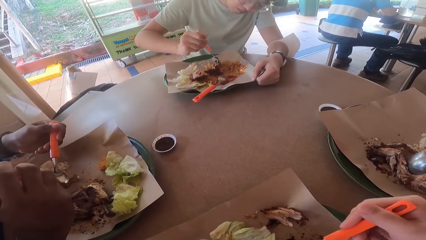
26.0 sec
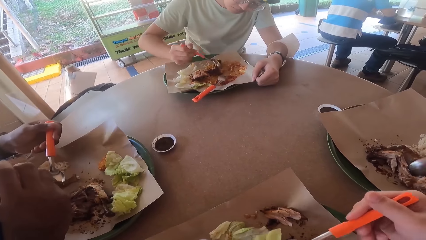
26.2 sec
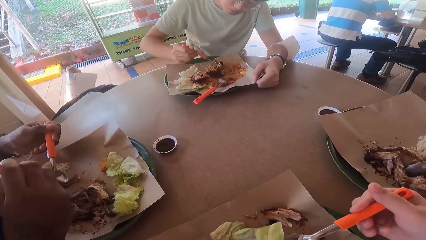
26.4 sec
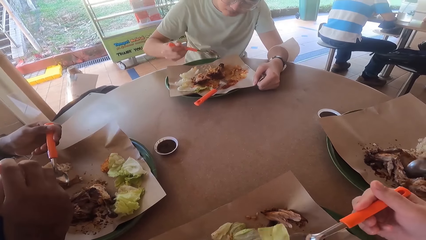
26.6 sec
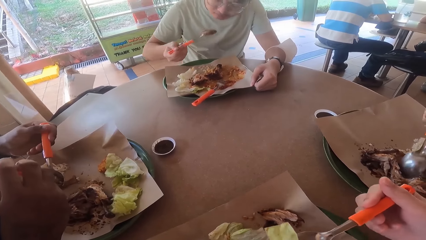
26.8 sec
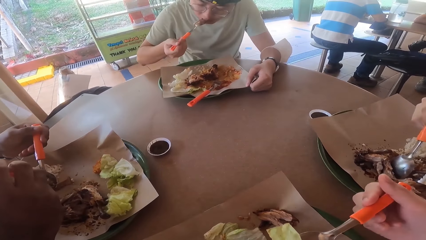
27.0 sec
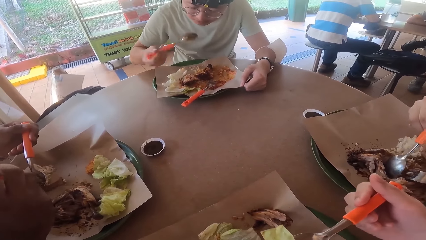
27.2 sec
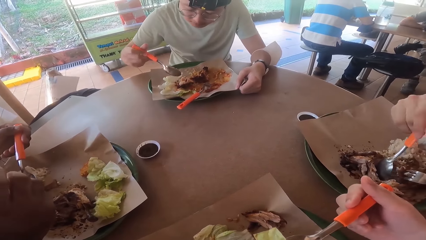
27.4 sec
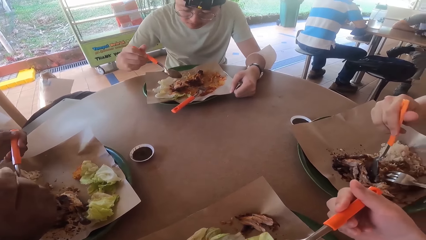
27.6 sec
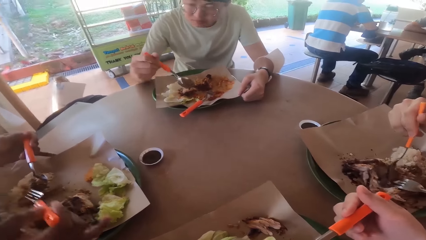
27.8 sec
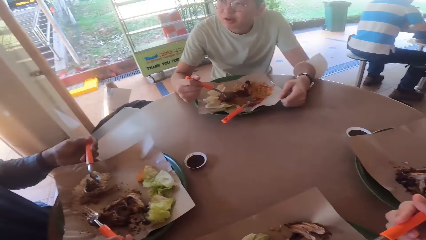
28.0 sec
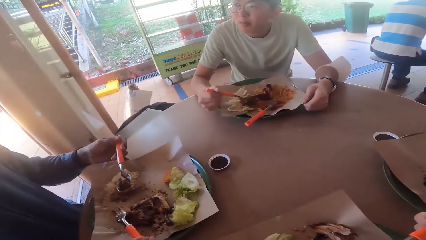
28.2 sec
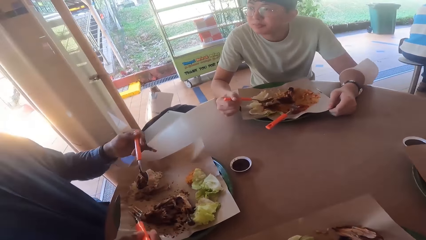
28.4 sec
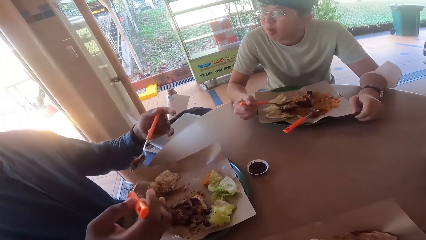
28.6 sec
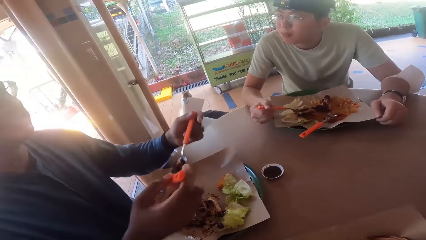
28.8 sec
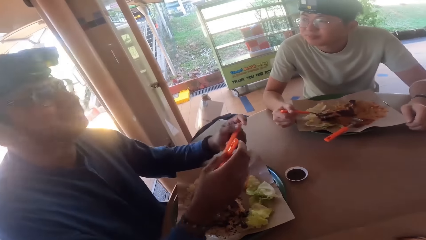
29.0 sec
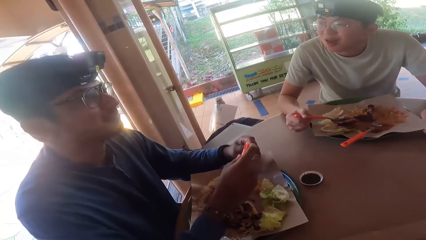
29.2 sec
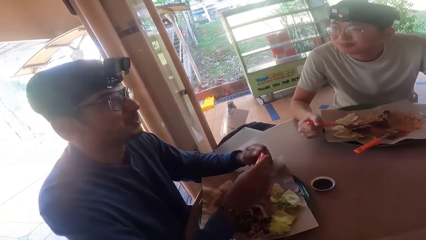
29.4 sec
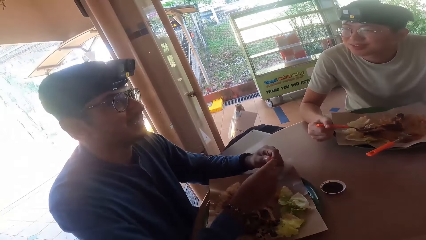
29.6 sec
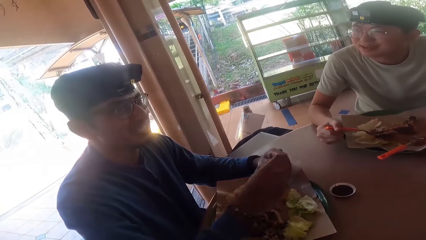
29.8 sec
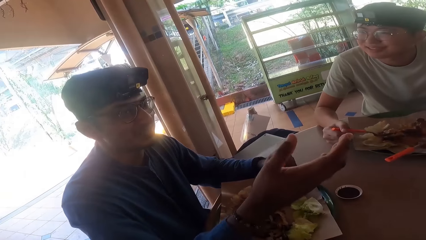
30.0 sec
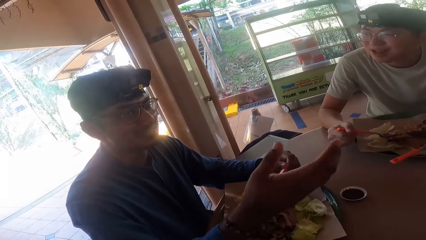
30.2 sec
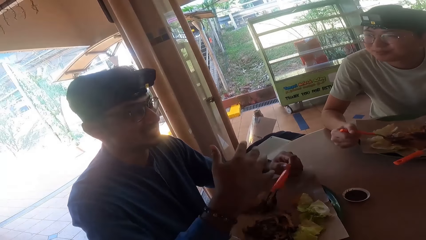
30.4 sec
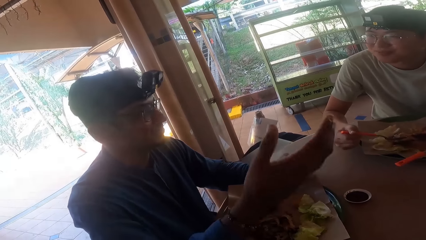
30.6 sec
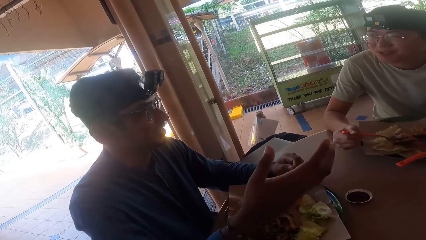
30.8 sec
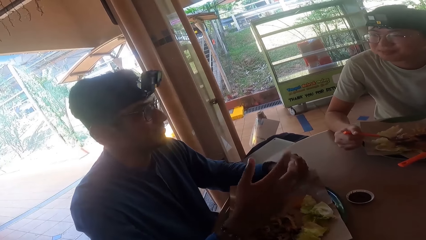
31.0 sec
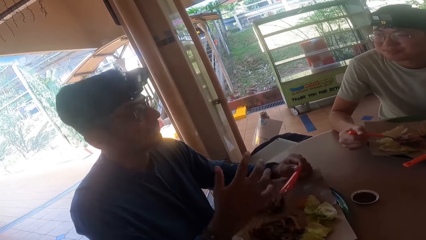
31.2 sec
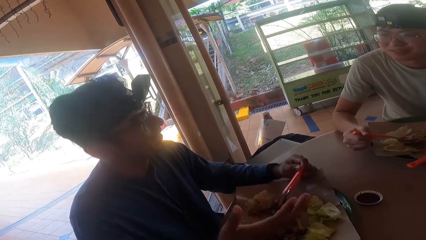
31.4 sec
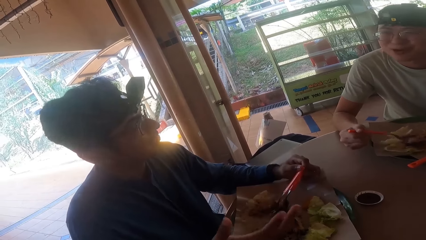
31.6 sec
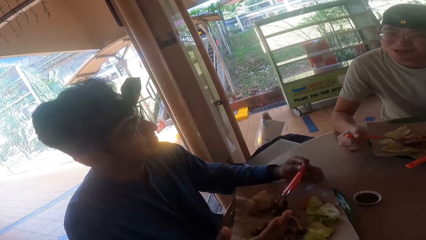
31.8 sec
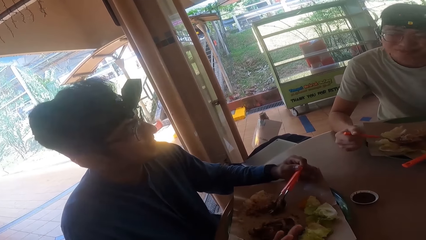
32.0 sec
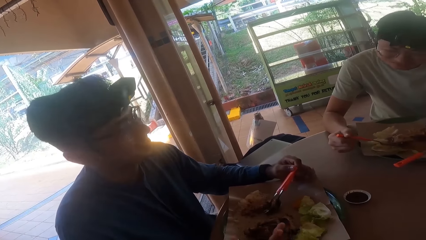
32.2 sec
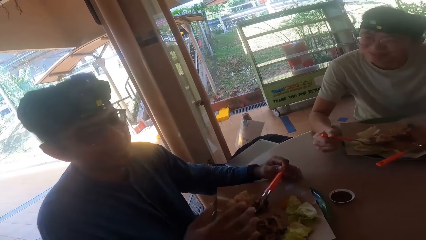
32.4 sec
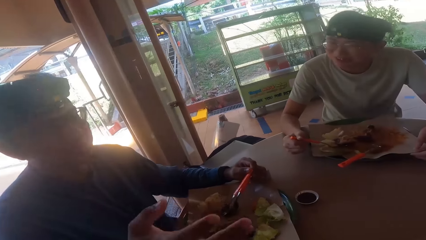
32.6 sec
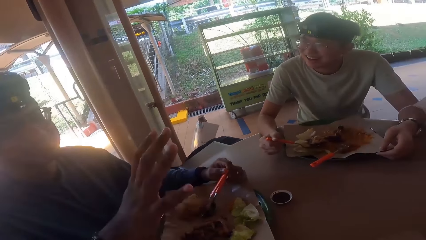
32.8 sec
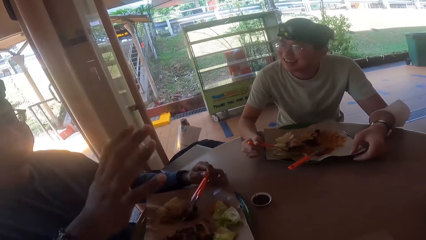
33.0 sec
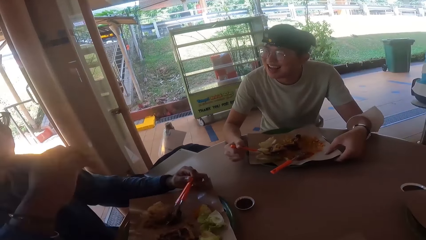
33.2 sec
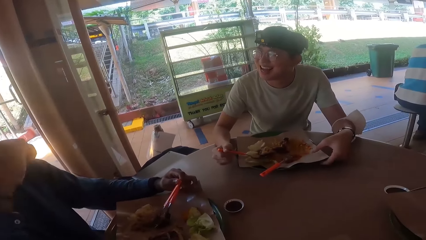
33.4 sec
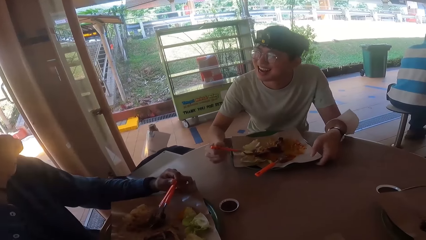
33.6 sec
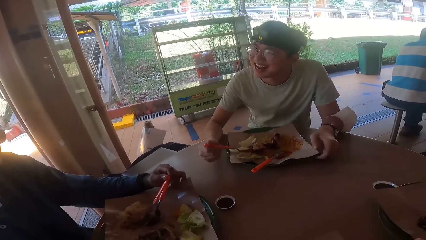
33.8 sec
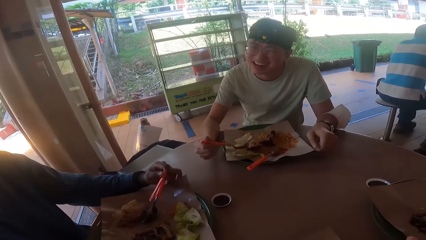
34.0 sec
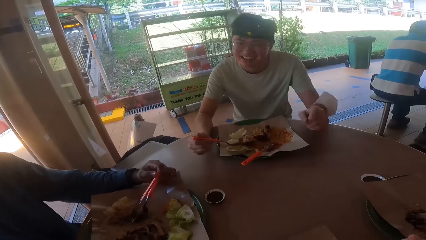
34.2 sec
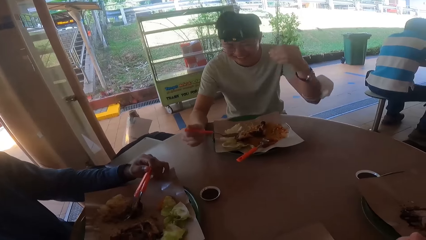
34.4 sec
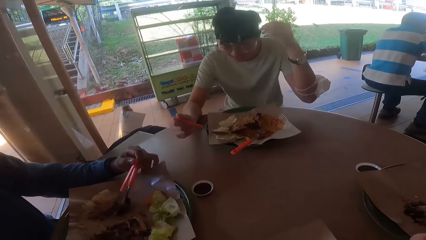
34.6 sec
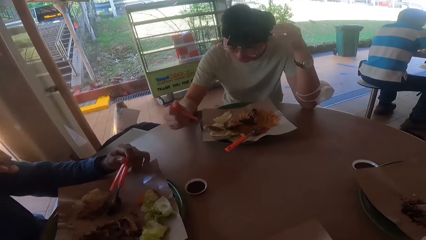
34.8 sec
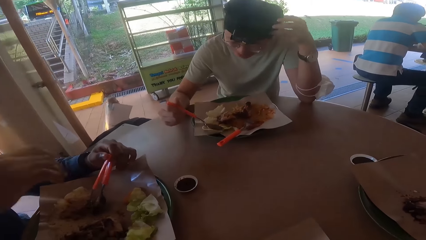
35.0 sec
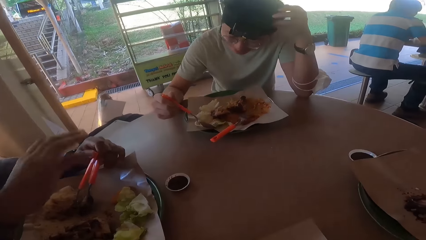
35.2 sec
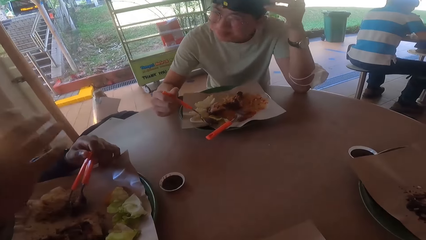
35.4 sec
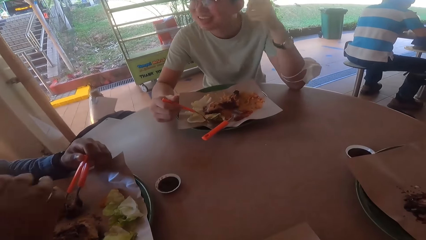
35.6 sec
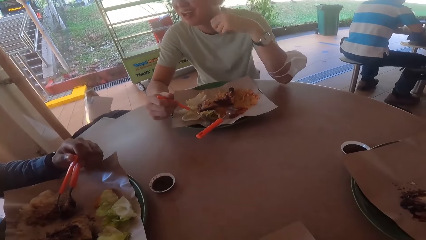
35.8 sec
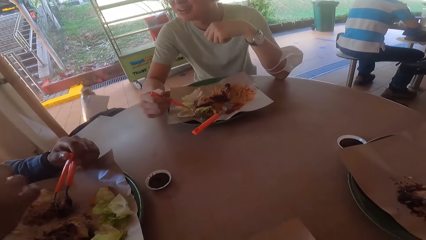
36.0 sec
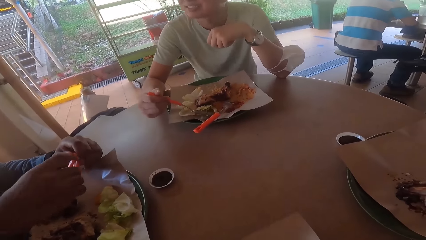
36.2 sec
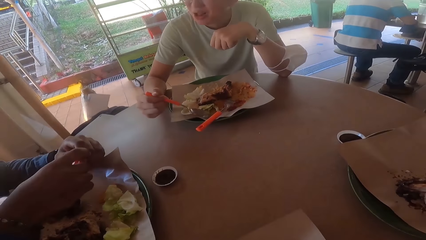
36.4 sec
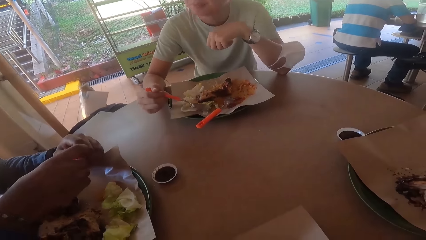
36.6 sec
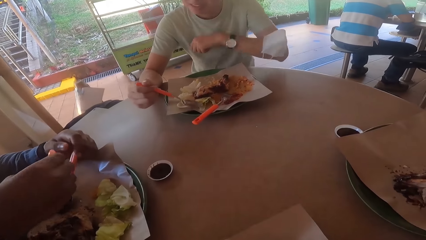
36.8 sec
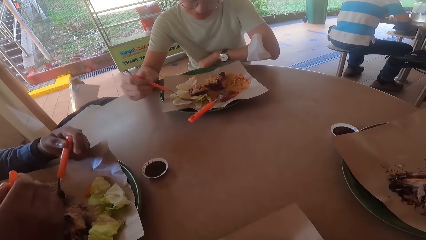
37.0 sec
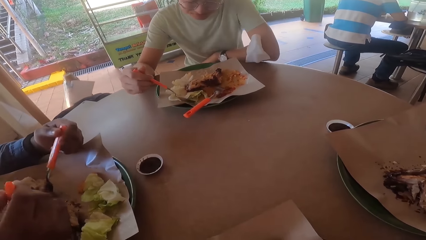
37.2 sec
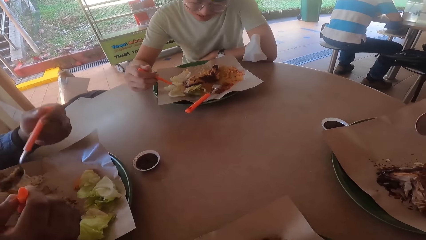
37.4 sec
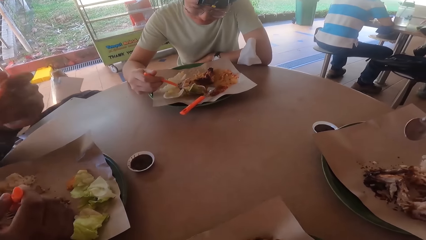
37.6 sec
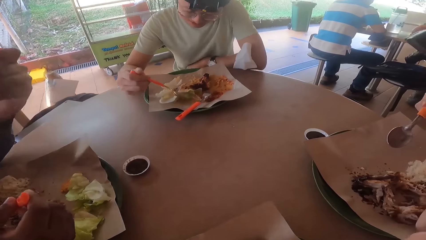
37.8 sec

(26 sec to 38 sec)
A man converses with another man. The first man makes a hand gesture. A man illustrates with his right hand.

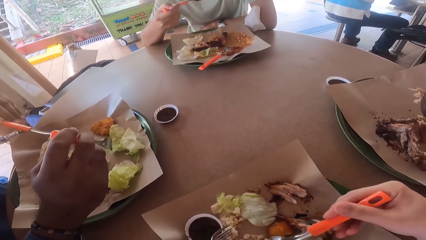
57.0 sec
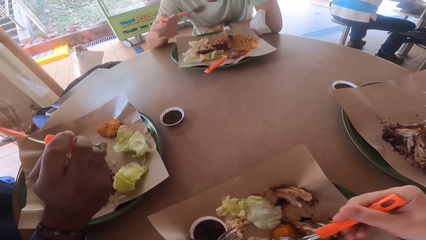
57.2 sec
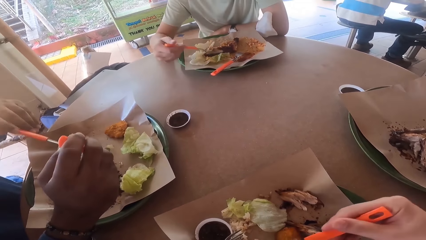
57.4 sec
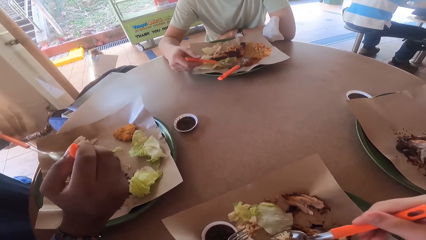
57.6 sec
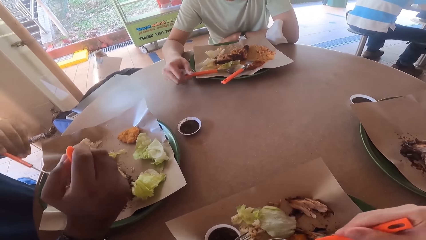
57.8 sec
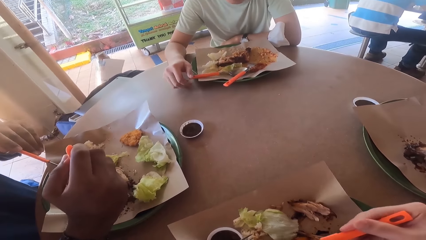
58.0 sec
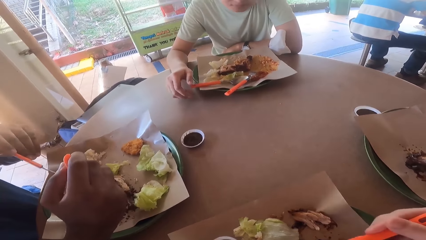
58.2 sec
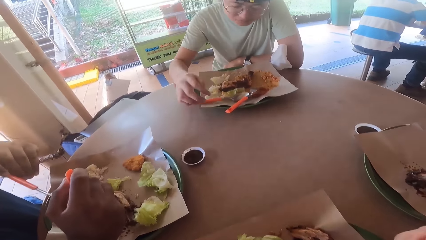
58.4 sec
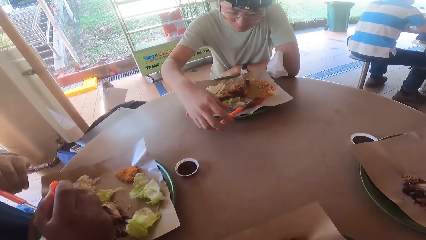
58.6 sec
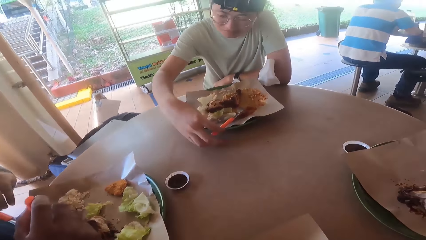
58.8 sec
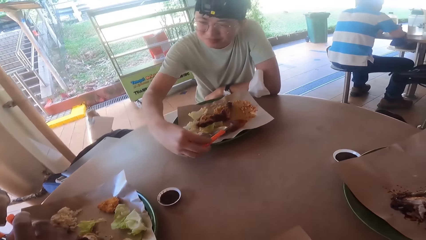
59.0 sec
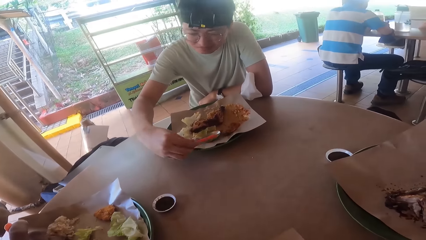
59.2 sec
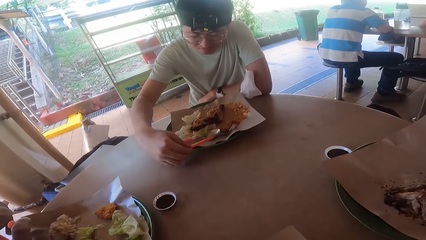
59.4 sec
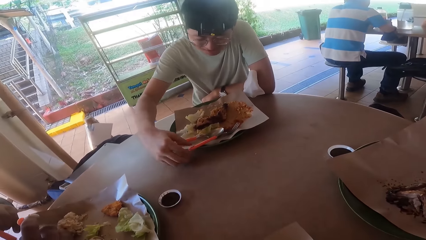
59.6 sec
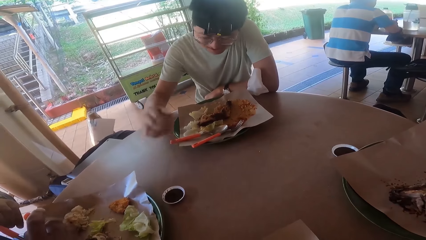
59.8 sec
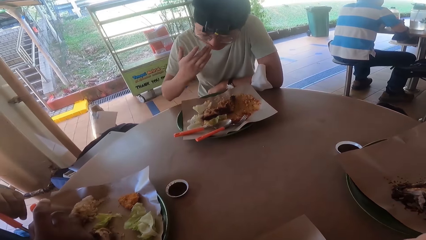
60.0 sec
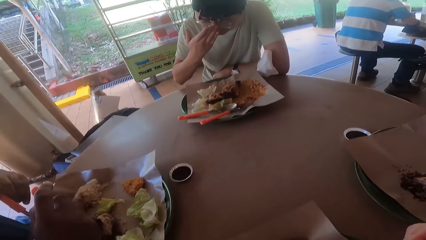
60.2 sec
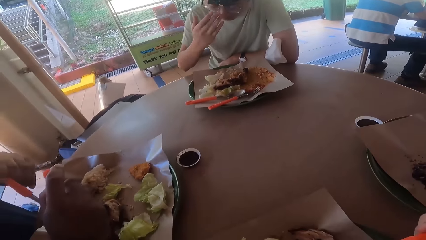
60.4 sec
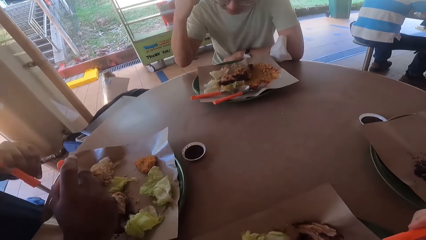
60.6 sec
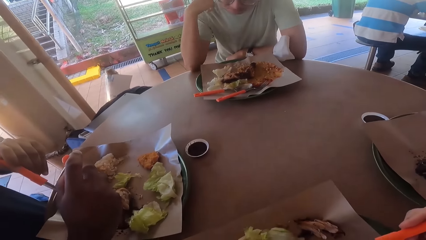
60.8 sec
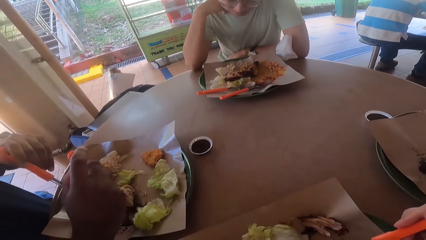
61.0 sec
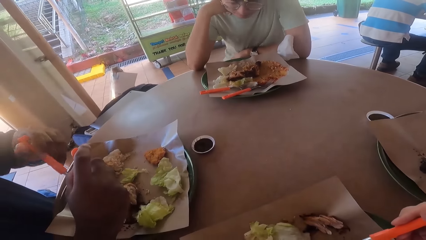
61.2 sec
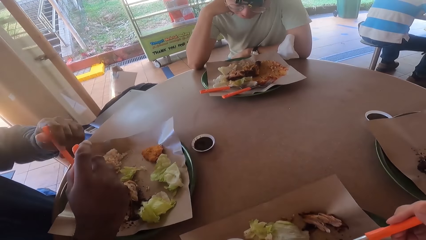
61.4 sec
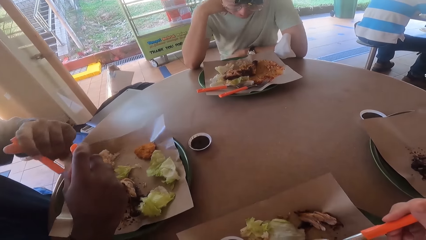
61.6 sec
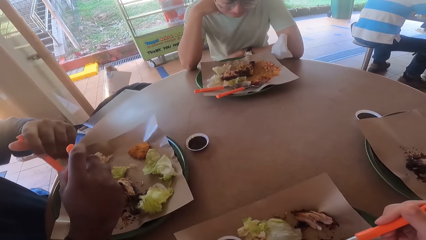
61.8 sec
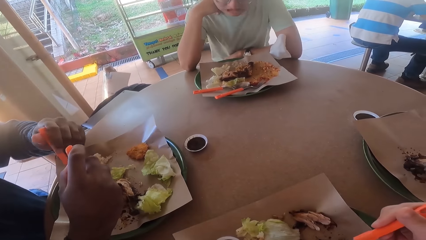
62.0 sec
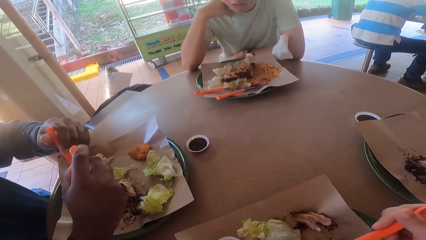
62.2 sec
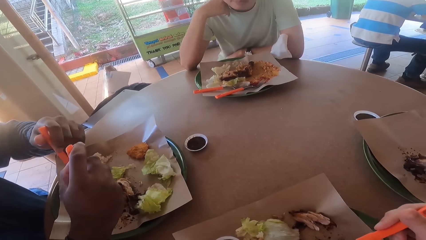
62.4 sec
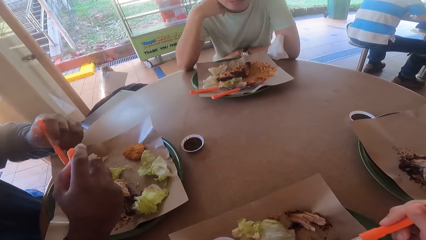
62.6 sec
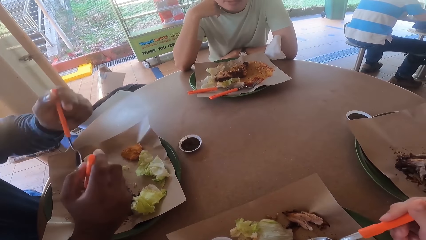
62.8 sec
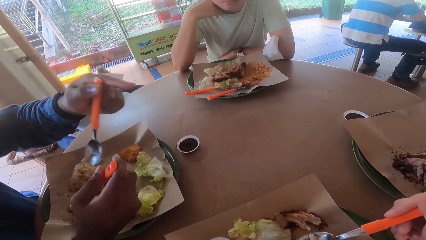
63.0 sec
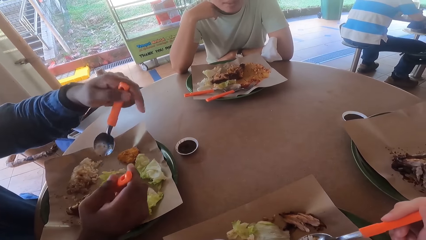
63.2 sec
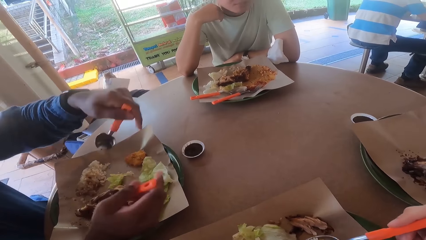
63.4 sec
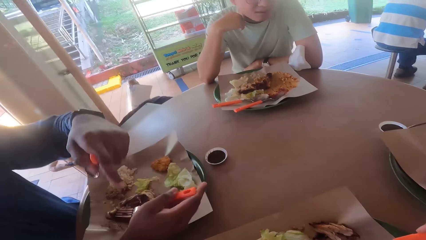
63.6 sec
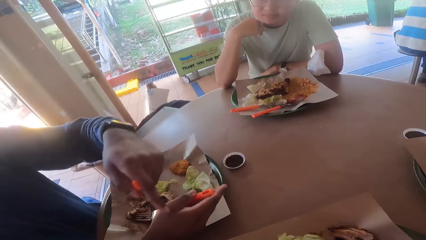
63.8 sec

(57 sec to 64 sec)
A man converses with another man.
